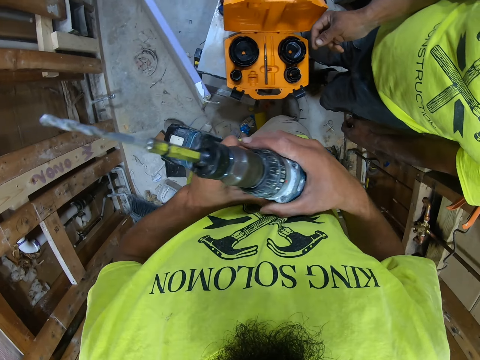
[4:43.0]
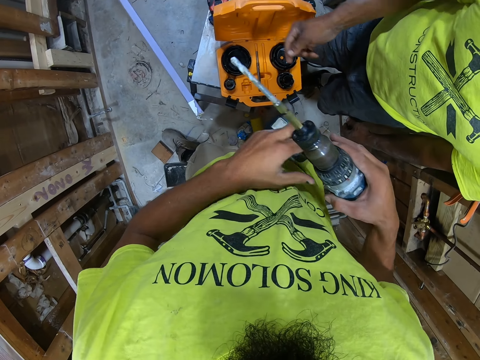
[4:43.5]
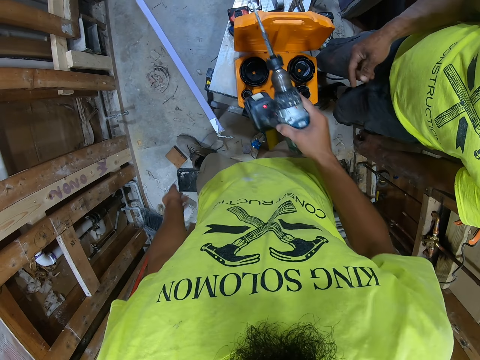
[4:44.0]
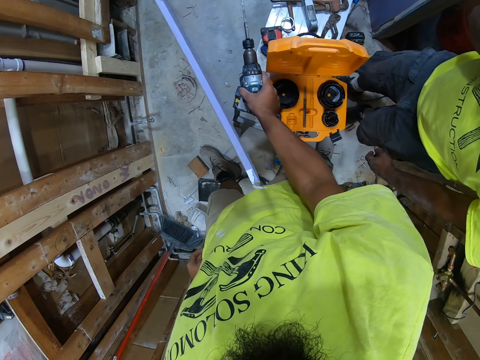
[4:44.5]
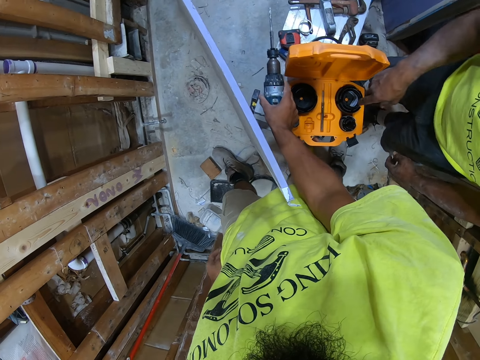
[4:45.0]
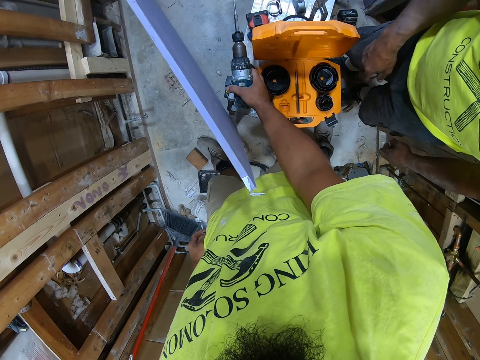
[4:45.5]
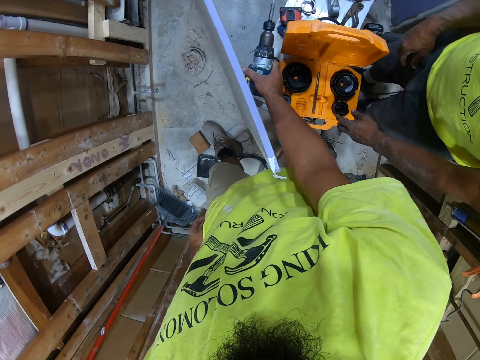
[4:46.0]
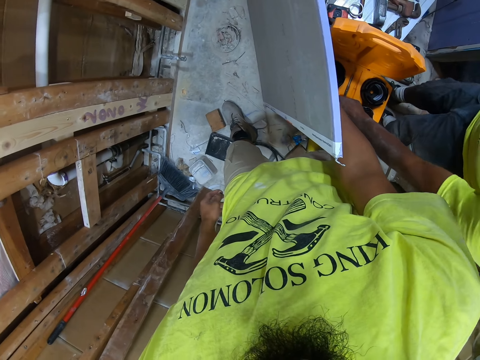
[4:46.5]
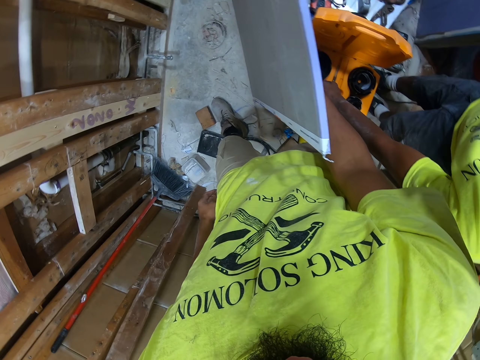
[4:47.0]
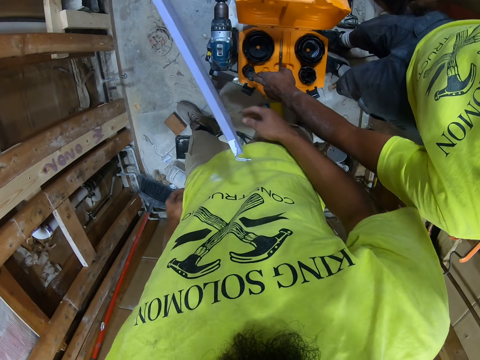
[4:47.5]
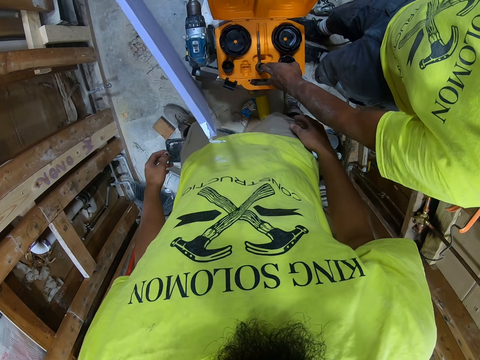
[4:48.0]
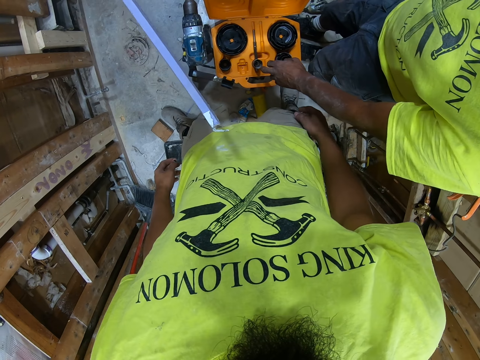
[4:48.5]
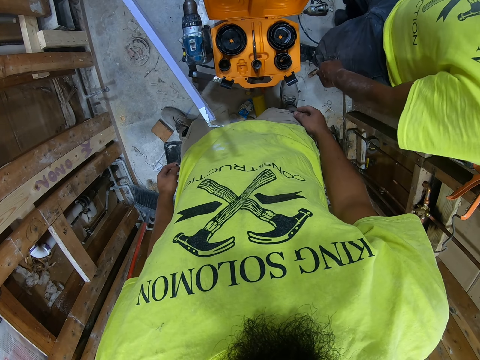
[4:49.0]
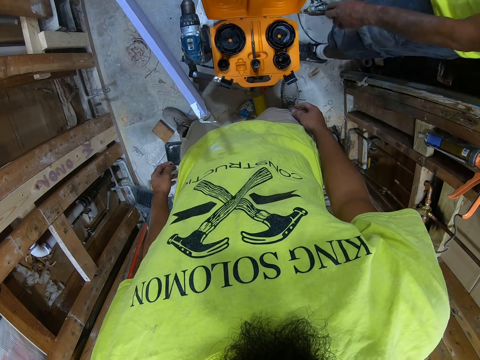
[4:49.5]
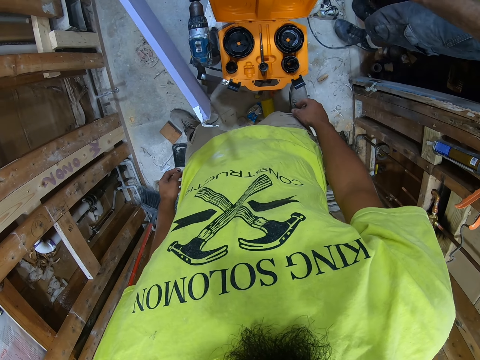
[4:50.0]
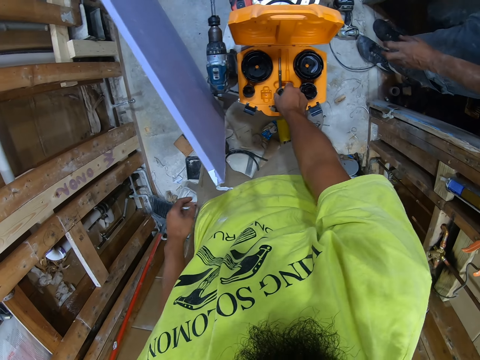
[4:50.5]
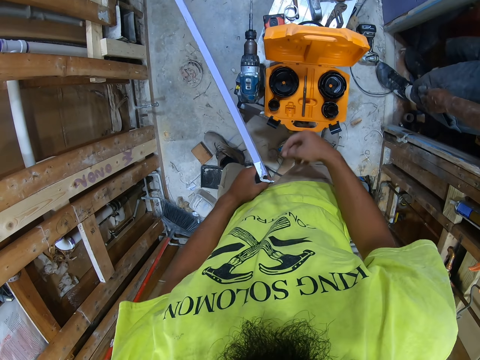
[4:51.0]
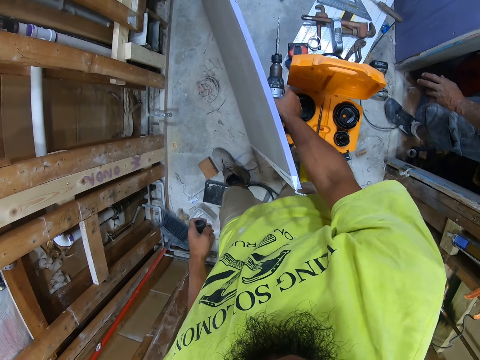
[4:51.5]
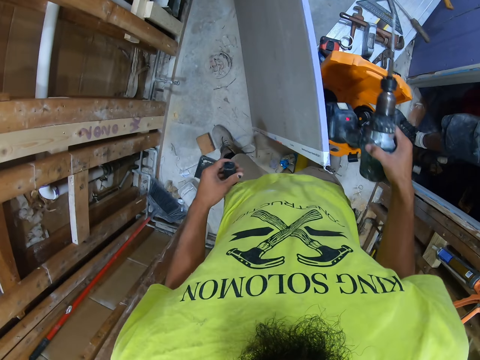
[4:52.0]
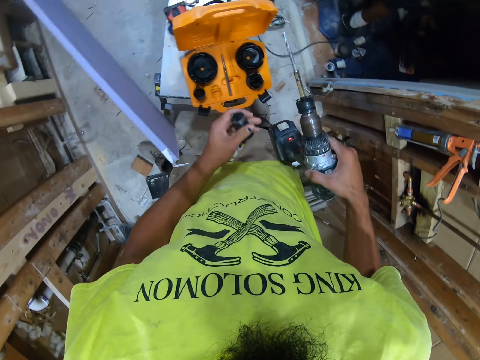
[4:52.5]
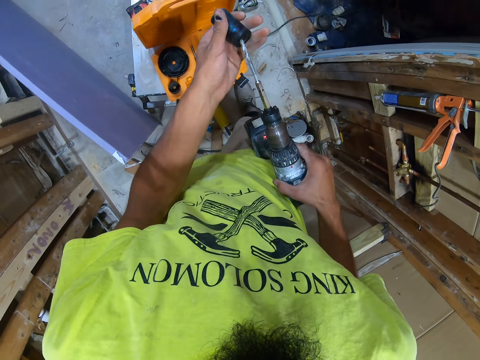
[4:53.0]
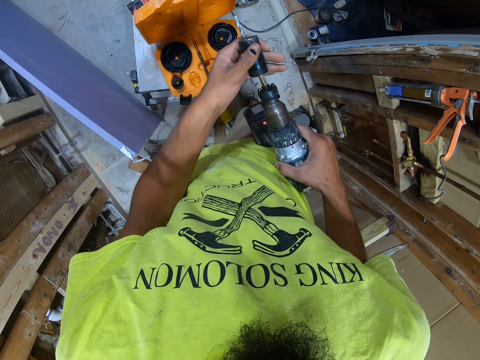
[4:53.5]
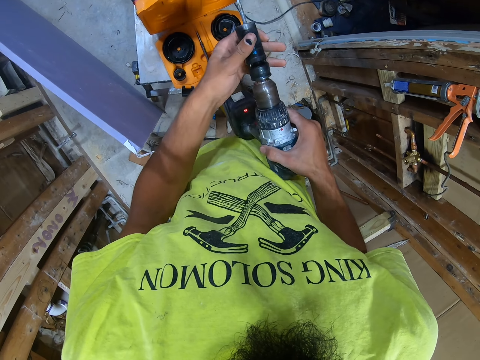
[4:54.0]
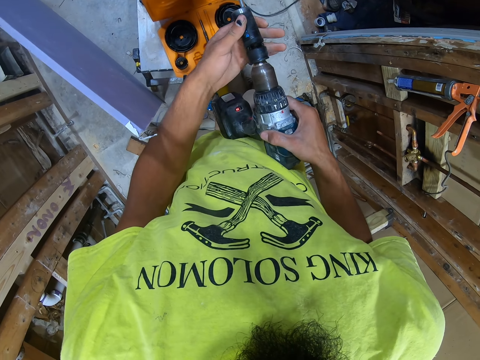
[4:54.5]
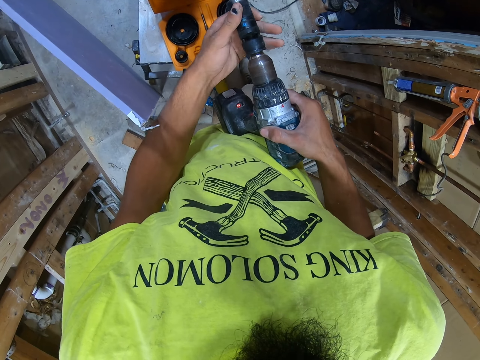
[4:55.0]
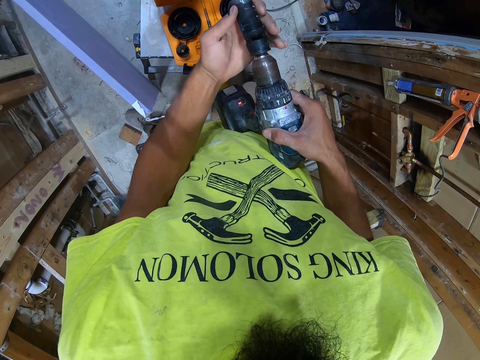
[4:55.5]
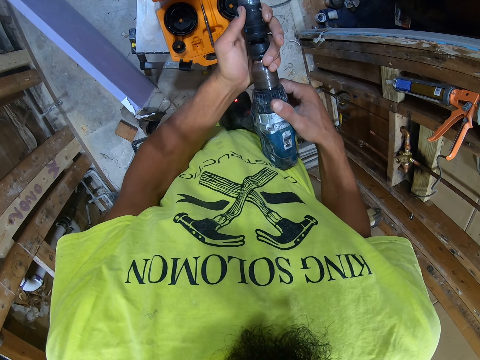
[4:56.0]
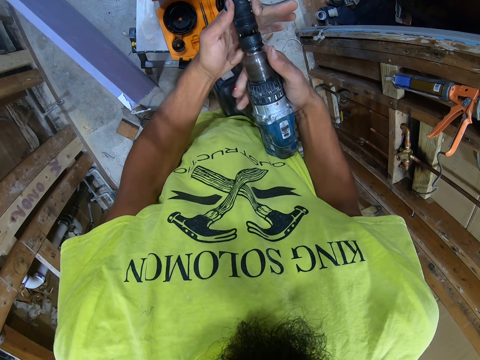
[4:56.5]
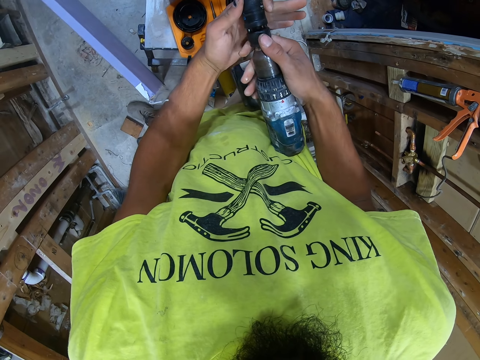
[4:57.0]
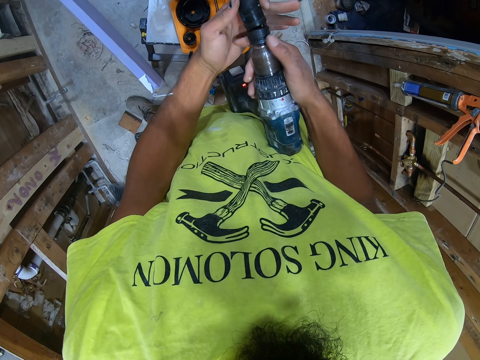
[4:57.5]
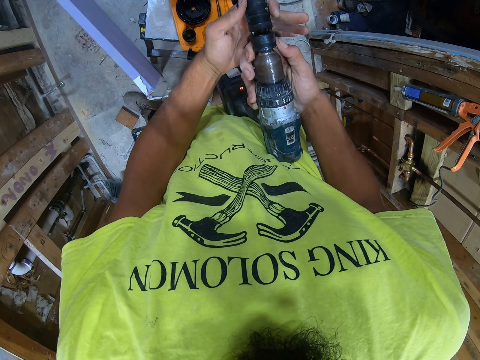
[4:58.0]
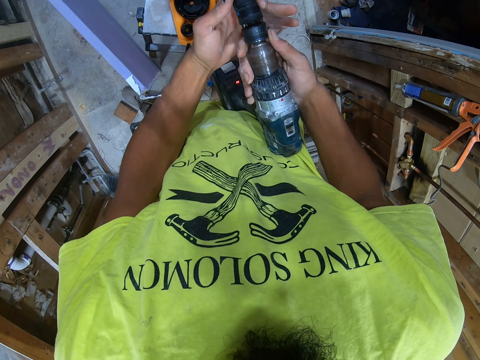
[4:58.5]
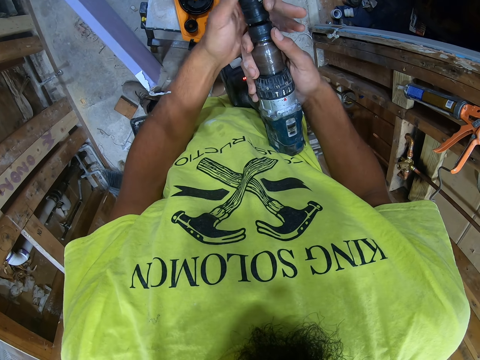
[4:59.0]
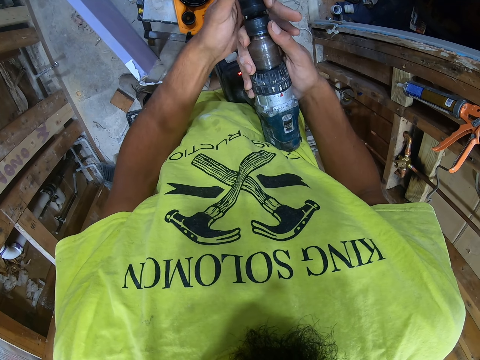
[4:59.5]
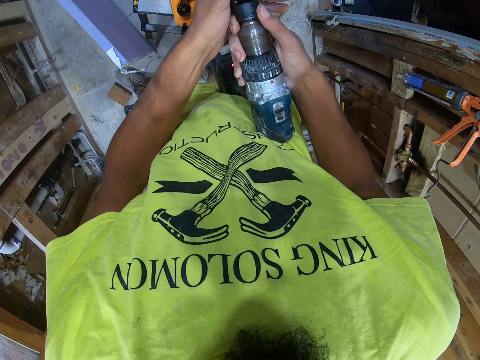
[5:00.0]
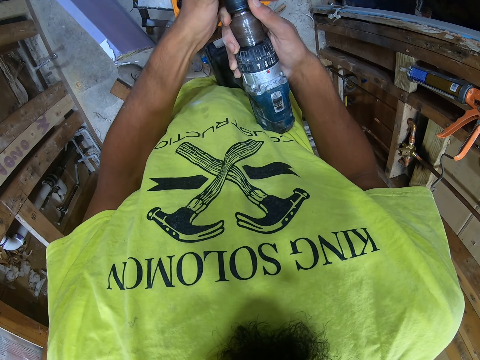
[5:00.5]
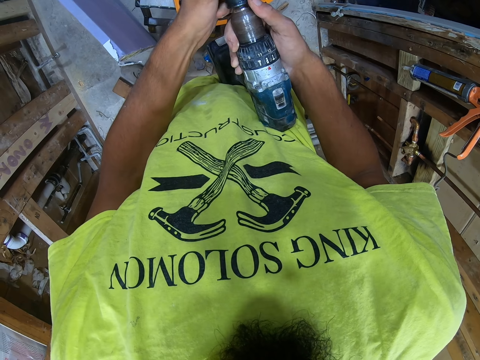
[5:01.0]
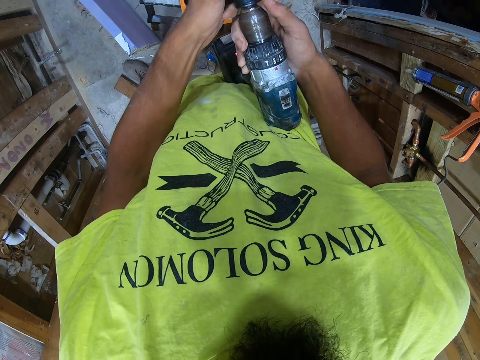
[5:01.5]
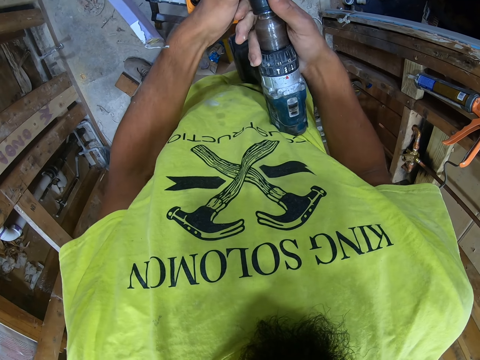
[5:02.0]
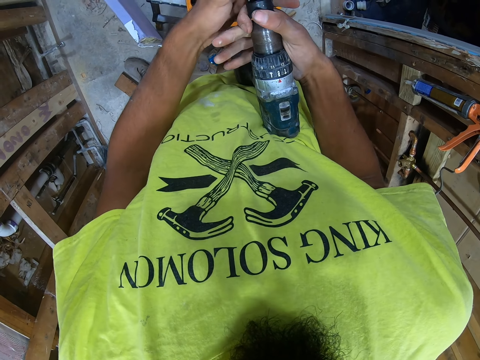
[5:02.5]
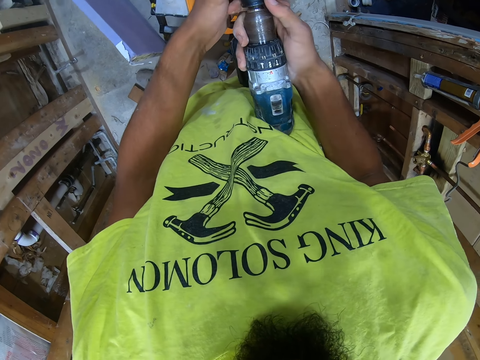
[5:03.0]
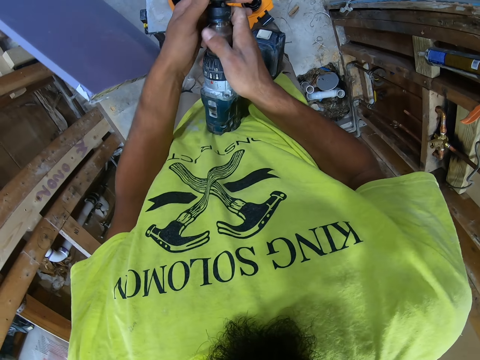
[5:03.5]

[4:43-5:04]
The camera wearer holds the soldering gun or drill with both hands. They hold the soldering gun with one hand, and put the soldering gun on the table. A person picks the chuck from the drill case. The person arranges the plastic pipe tube in the toolbox. The person places the chuck in the drill case. The camera wearer picks the chuck from the drill case. They pick up the drill from the table. The person walks out of the room. The camera wearer inserts the chuck into the drill. They tighten the chuck.

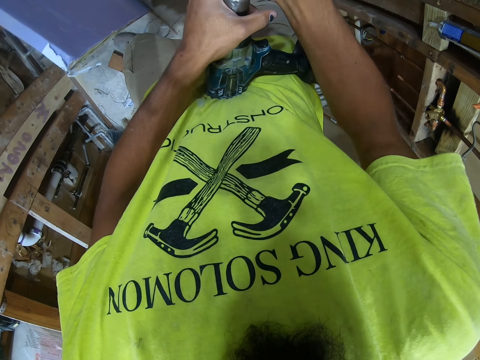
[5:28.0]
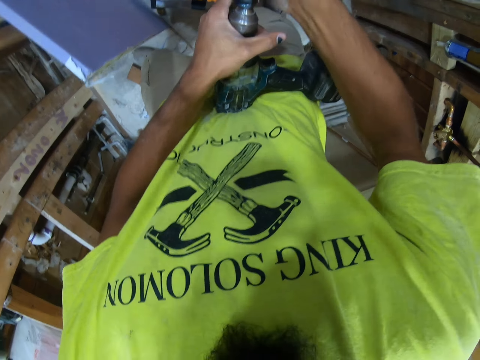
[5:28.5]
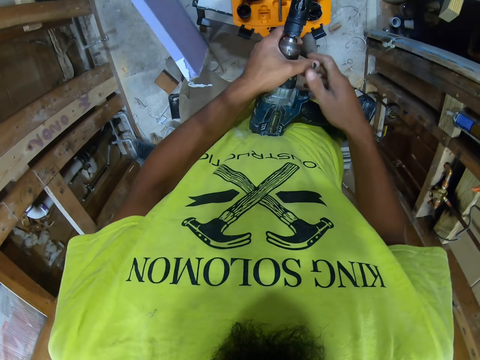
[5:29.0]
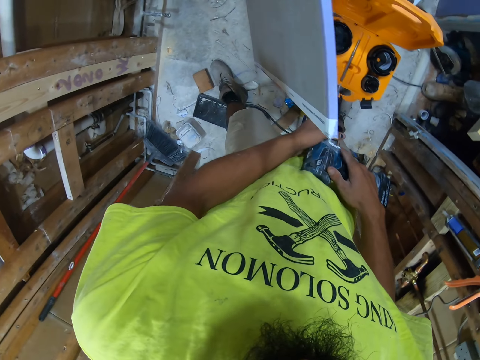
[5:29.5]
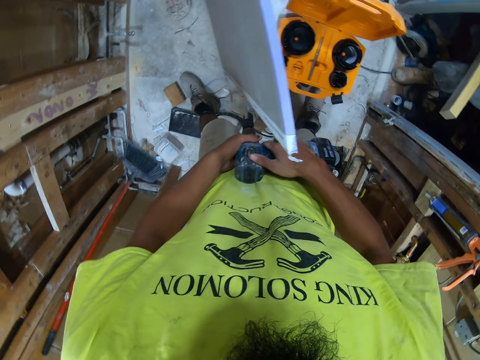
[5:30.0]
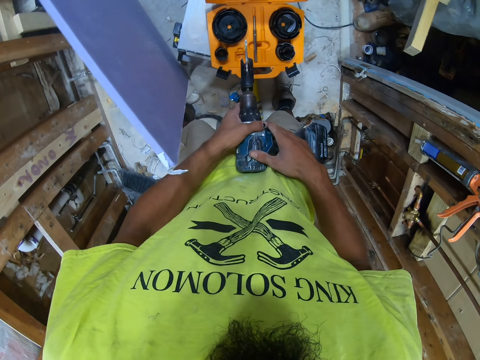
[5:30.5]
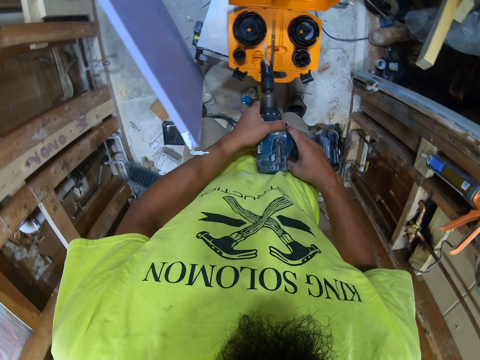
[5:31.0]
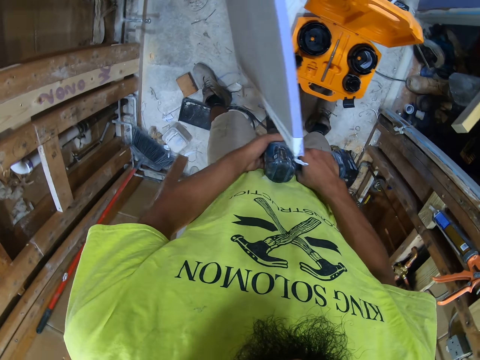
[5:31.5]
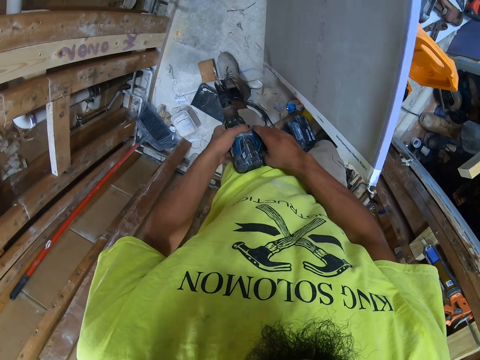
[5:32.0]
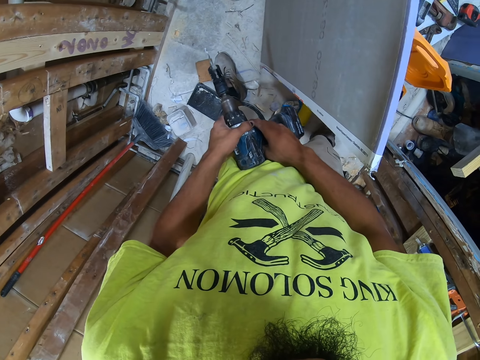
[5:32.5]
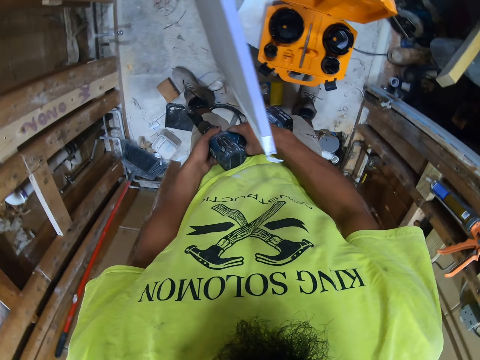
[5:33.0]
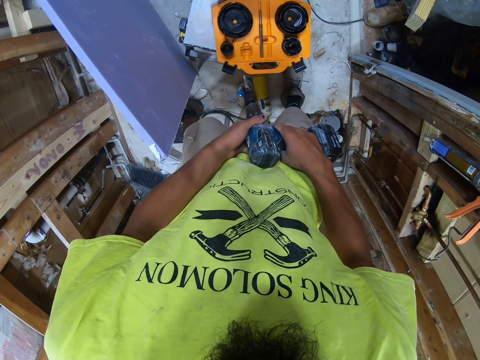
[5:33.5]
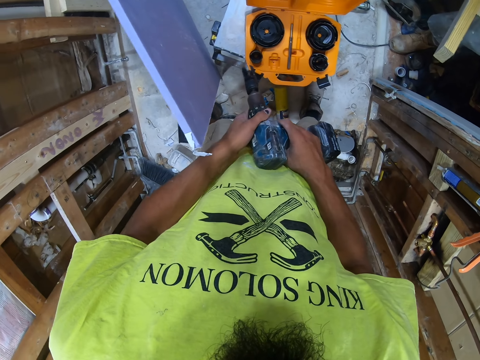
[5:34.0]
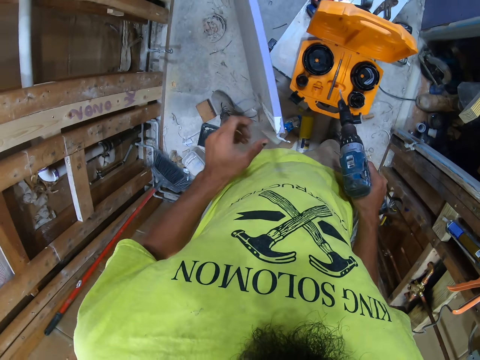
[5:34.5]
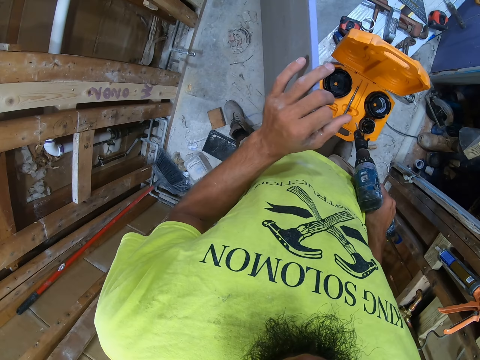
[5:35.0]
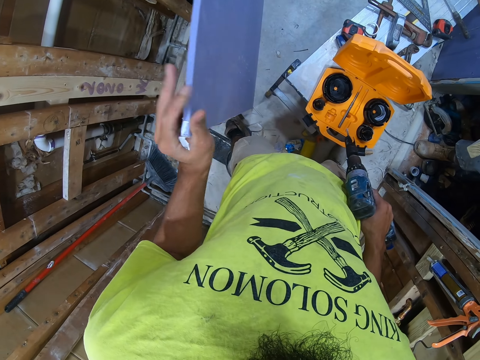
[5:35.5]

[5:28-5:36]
The camera wearer looks around. They look at the soldering gun. They hold the drywall. They touch a blockboard.
